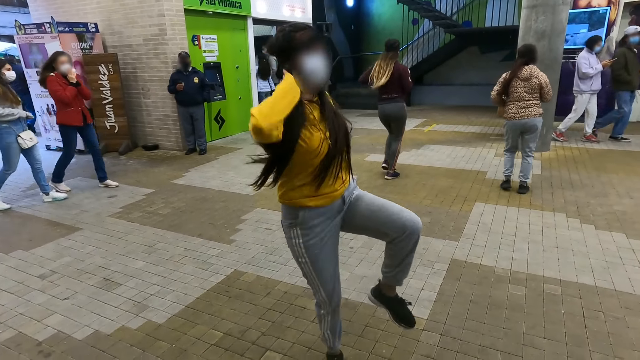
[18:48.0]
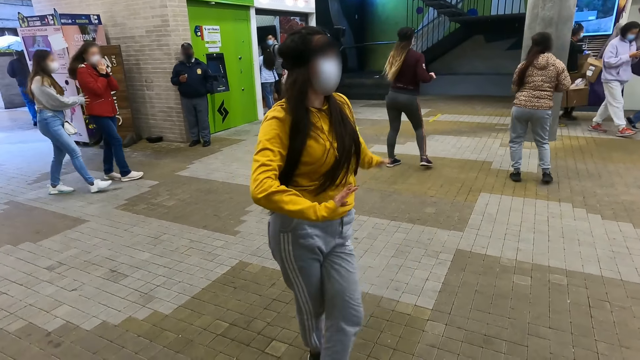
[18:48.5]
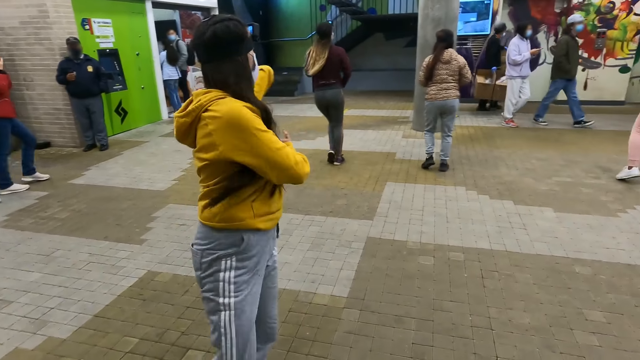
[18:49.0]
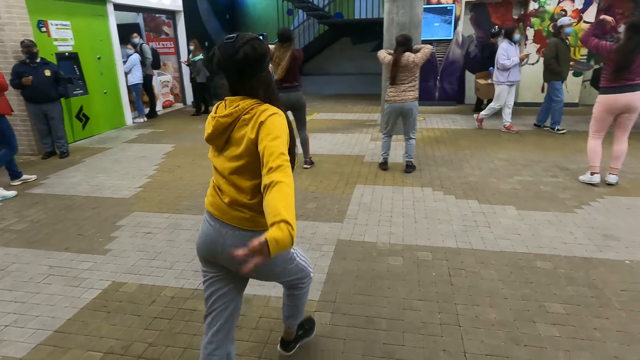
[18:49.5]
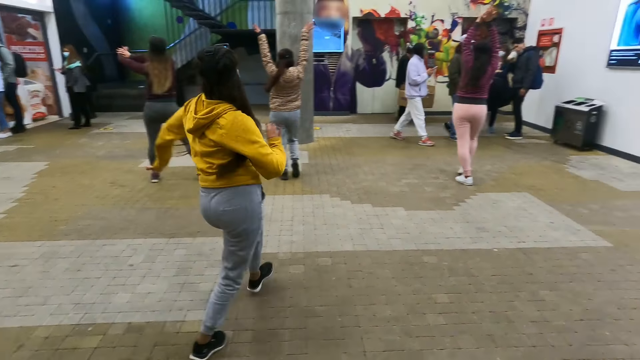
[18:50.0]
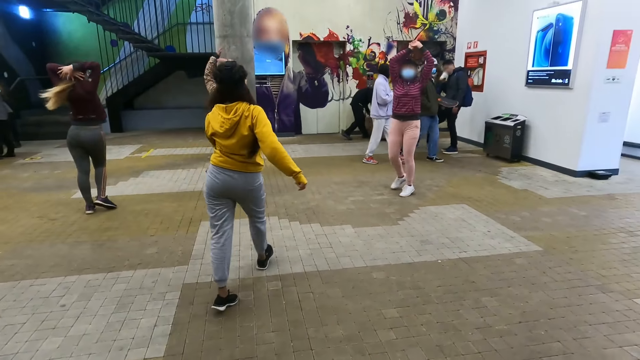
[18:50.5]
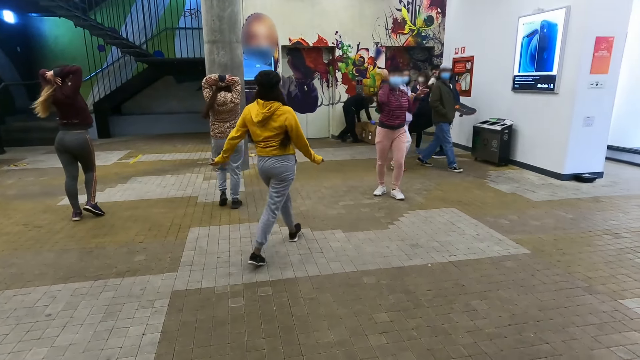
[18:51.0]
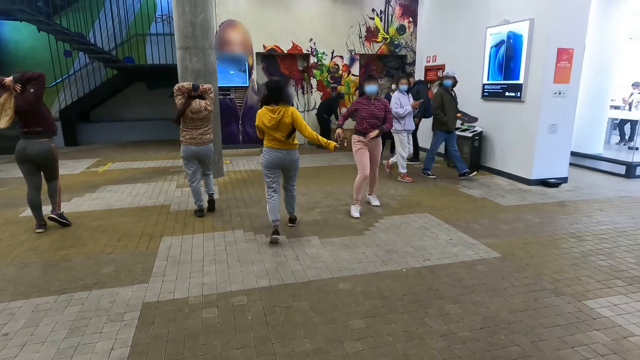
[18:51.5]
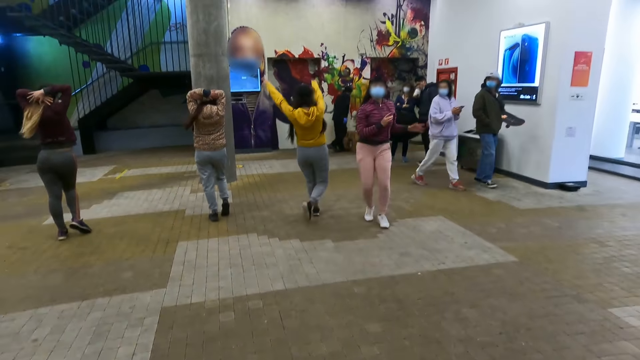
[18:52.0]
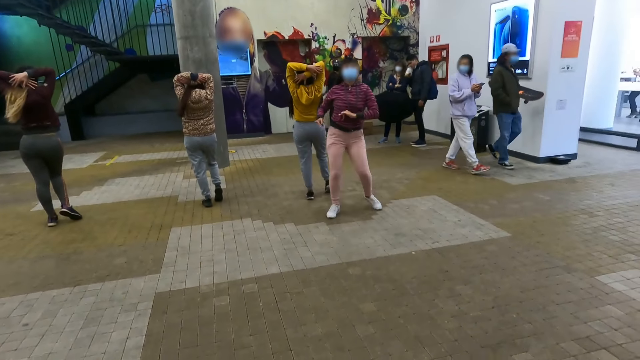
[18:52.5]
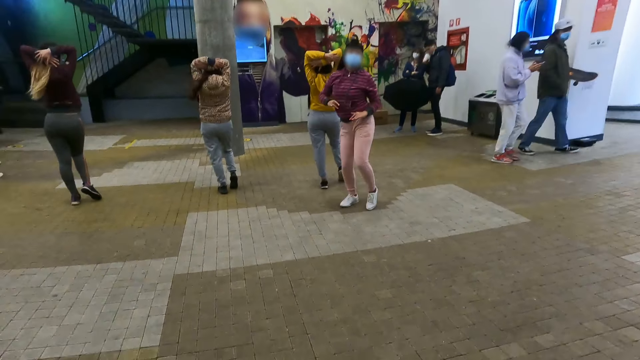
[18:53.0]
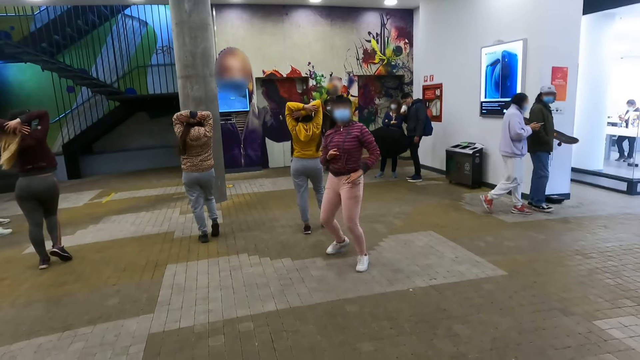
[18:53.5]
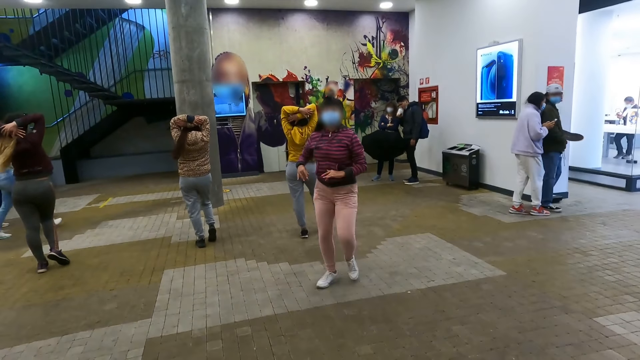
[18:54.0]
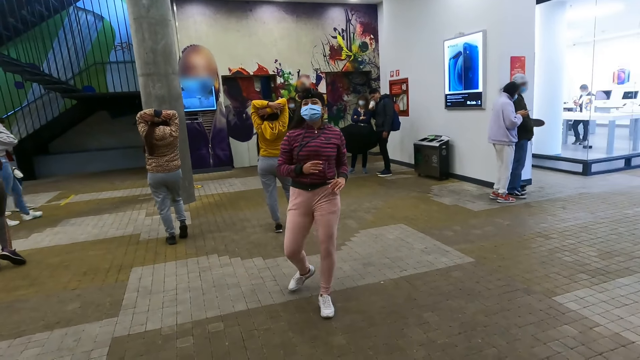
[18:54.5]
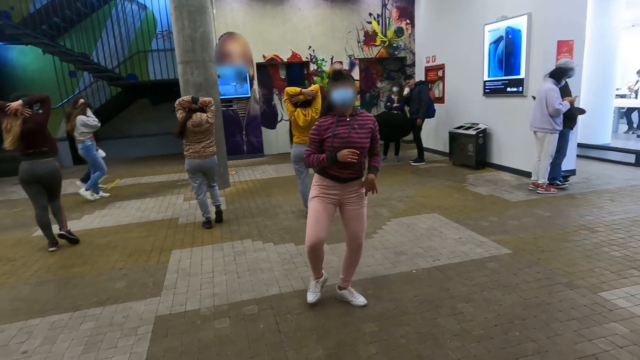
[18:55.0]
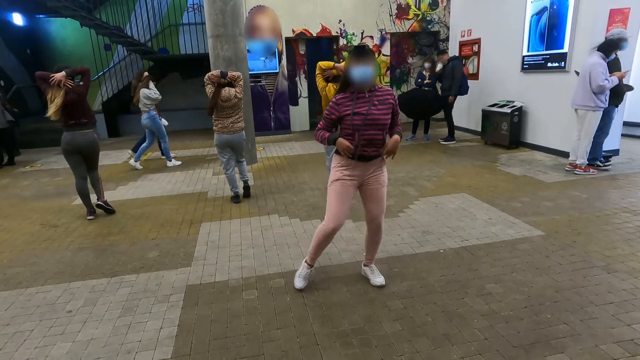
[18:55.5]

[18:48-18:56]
The camera wearer looks forward. They look right.

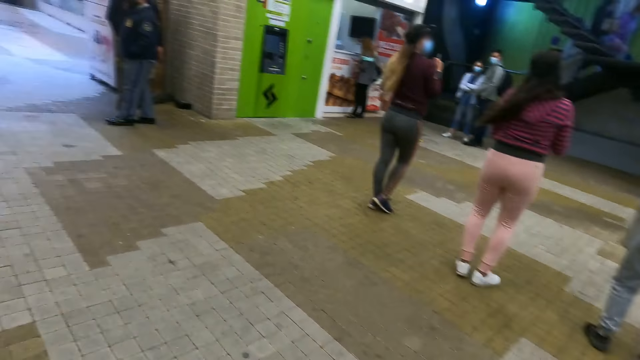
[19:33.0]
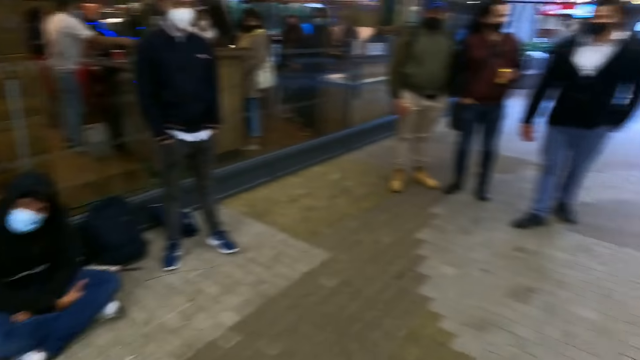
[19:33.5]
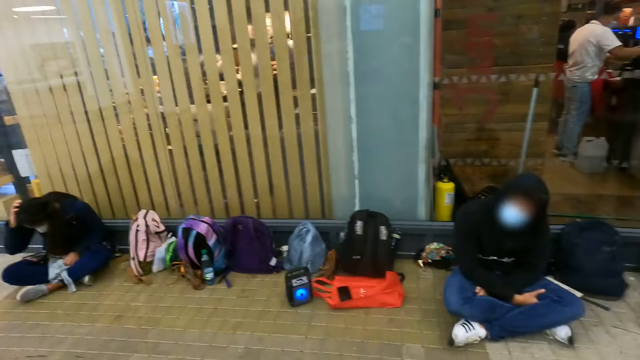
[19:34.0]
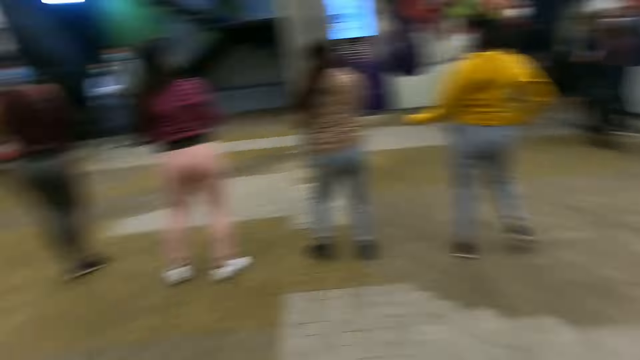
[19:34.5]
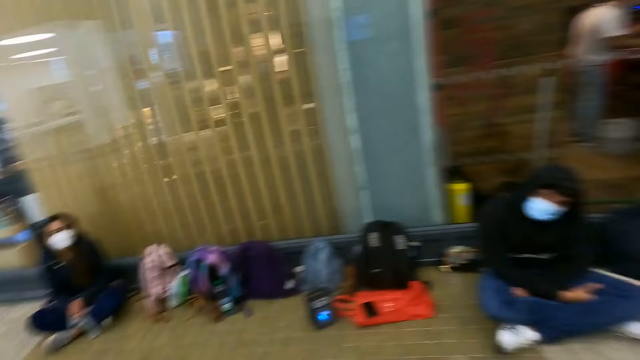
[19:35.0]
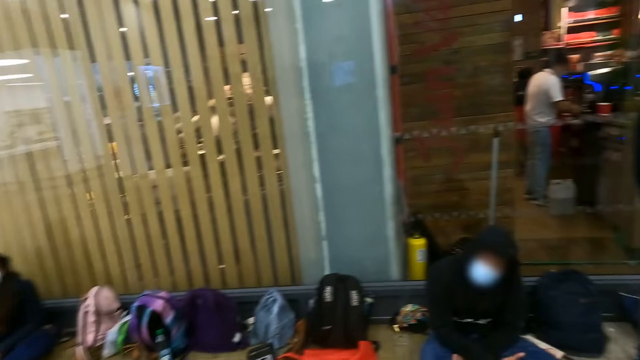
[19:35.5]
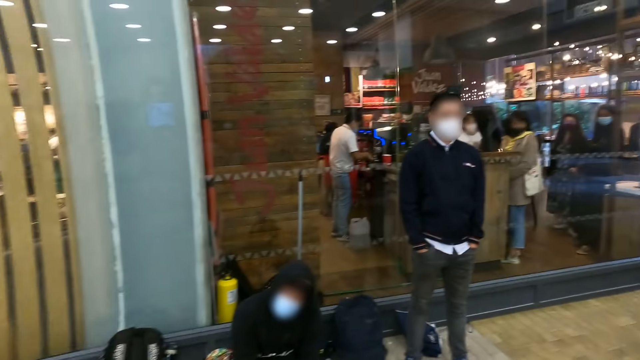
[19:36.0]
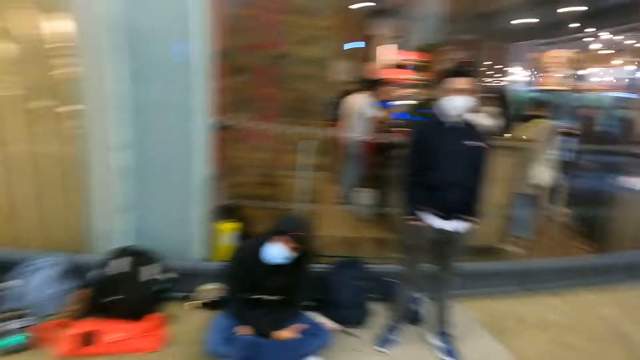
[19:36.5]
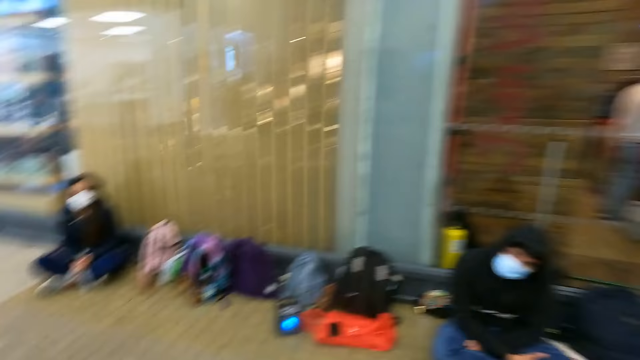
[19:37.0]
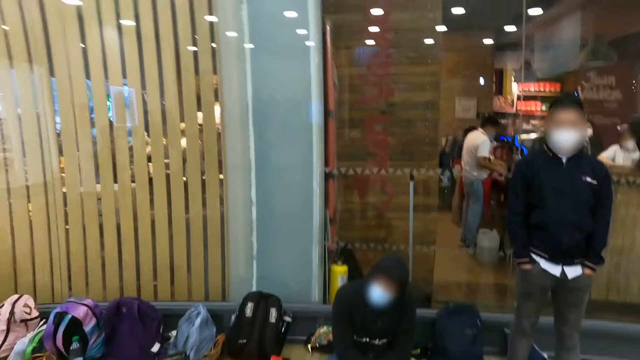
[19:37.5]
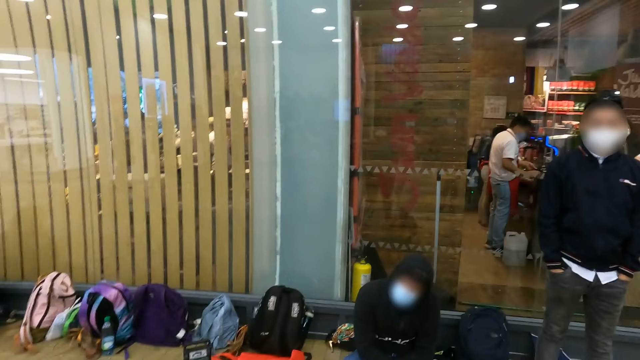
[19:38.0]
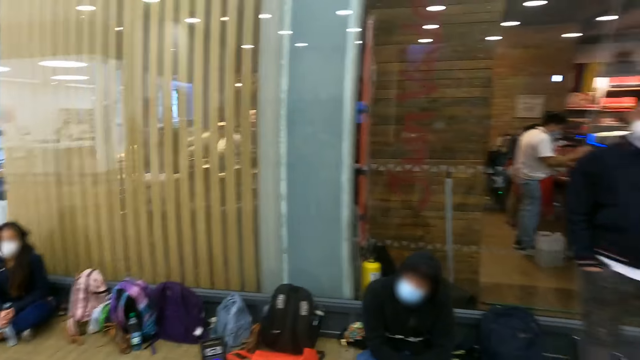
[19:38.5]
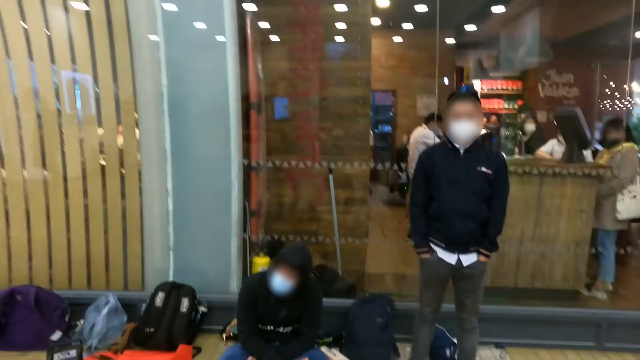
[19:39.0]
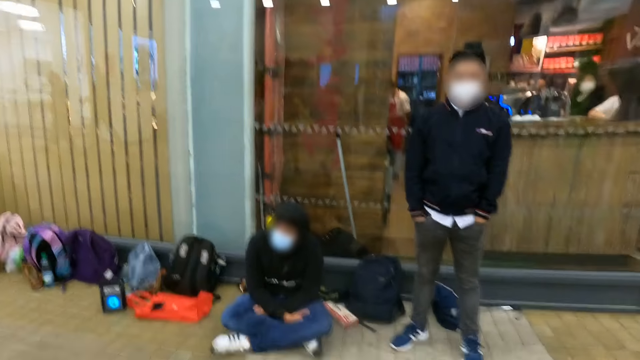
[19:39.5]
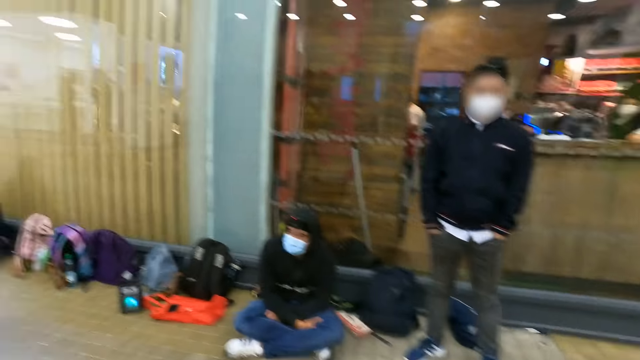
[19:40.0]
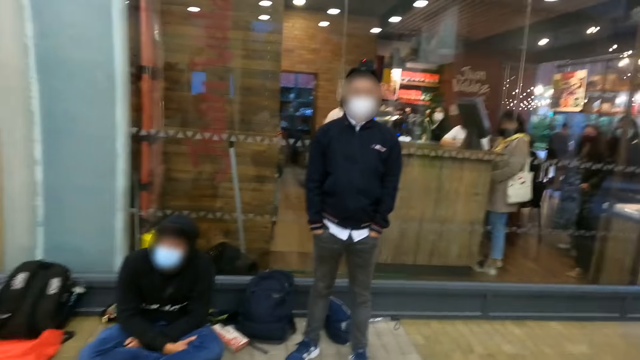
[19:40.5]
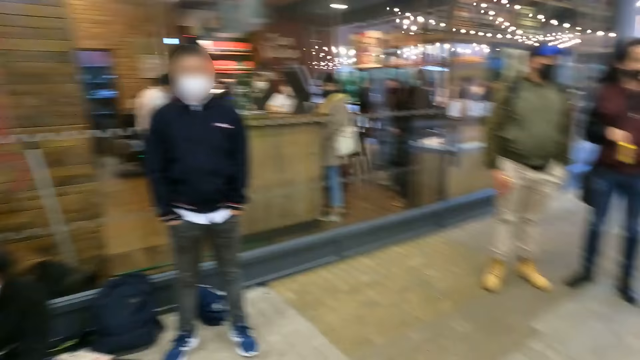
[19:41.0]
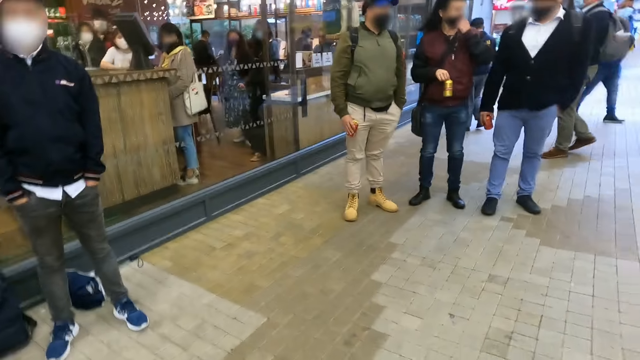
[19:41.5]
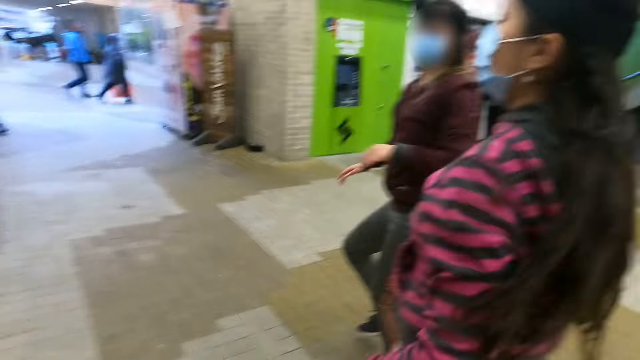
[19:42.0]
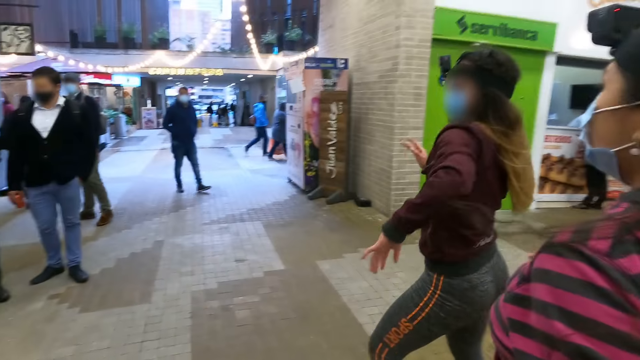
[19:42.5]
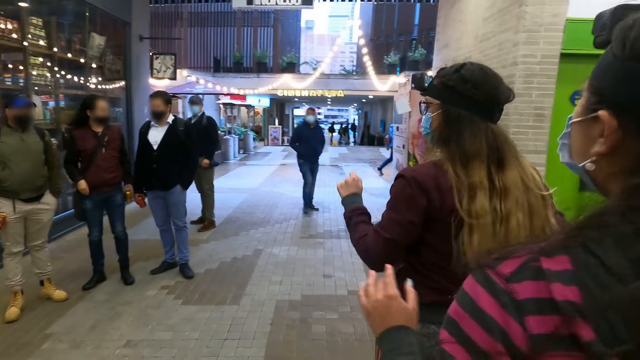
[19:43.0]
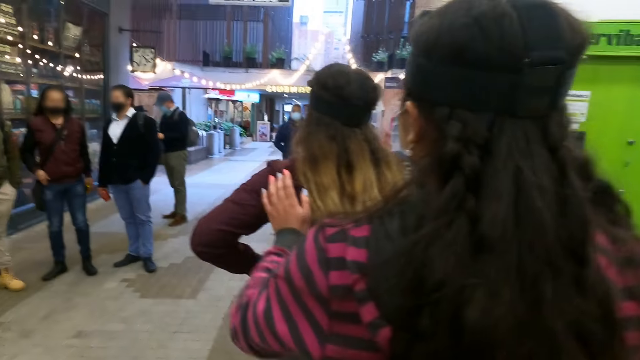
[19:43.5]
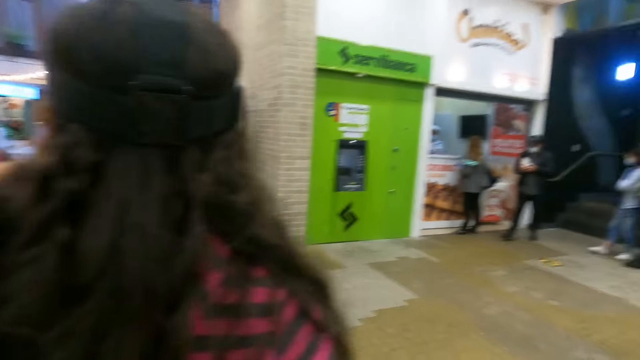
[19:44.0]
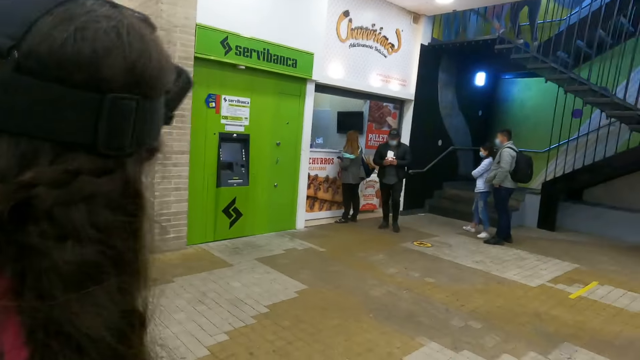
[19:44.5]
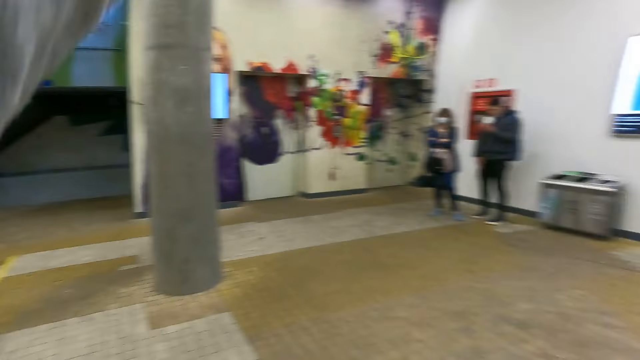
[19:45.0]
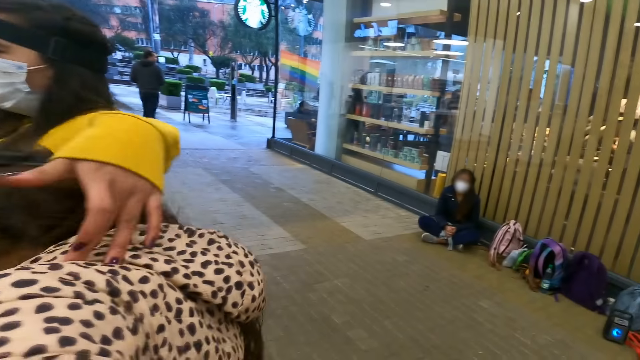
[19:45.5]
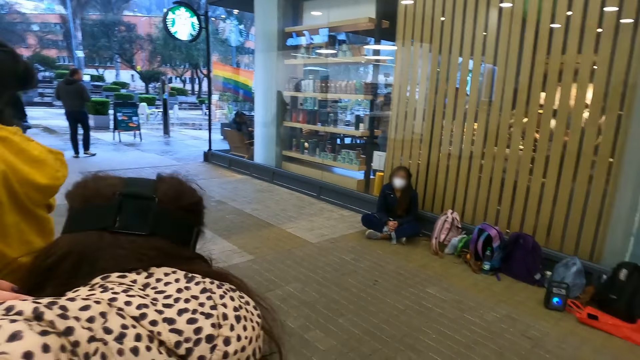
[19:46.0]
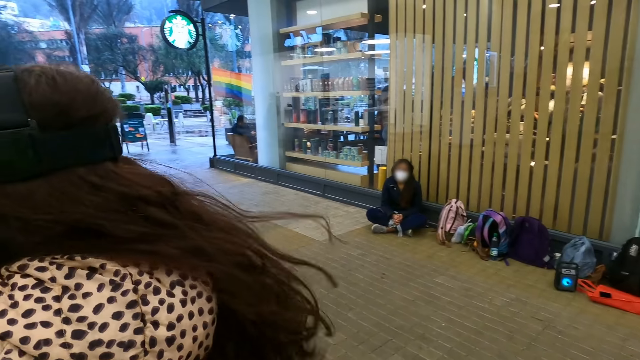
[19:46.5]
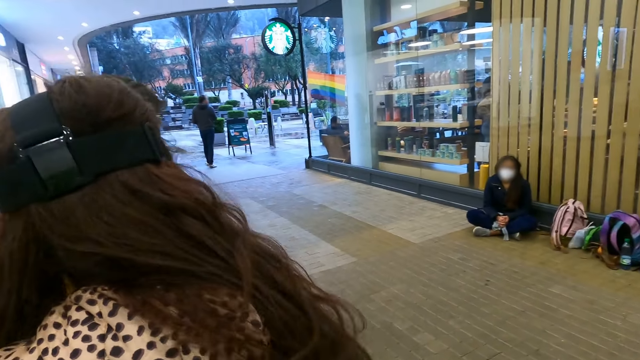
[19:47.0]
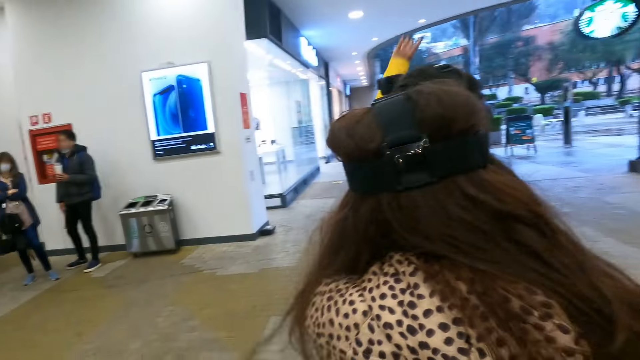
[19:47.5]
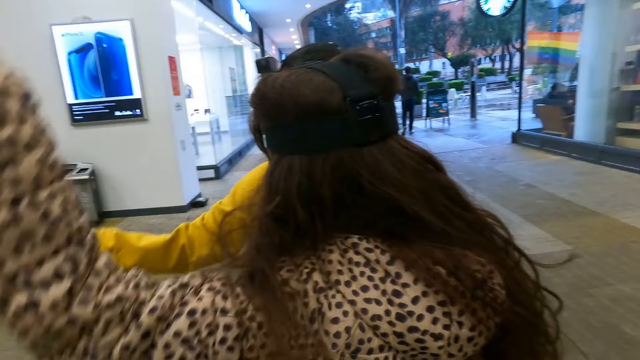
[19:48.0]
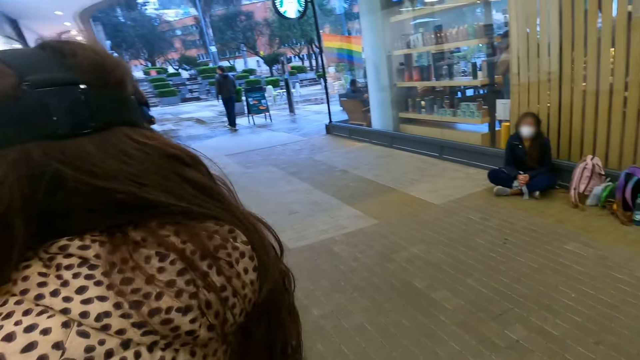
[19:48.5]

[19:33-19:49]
The camera wearer turns around. They look forward. They move sideways. They turn right. They place a hand on the shoulder of a woman. They turn back. They look forward. They turn around.
